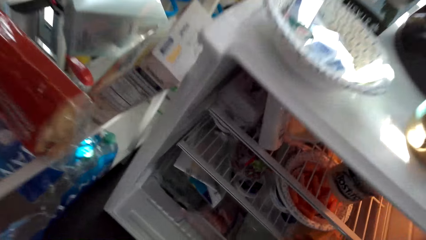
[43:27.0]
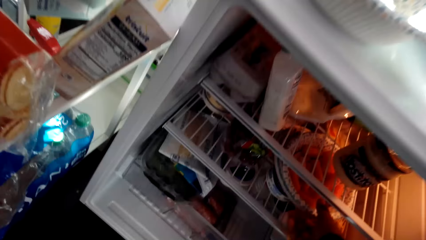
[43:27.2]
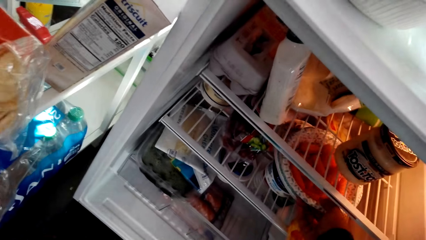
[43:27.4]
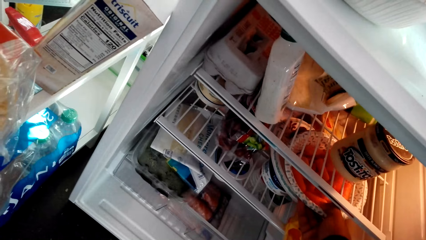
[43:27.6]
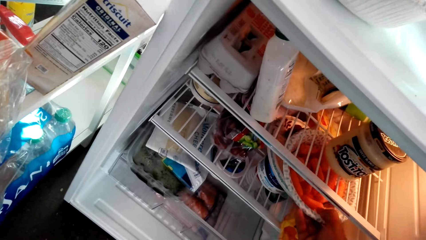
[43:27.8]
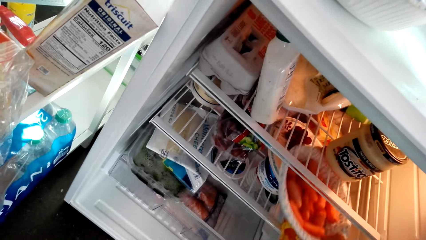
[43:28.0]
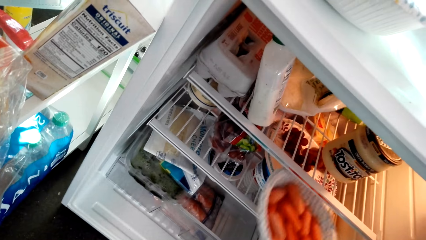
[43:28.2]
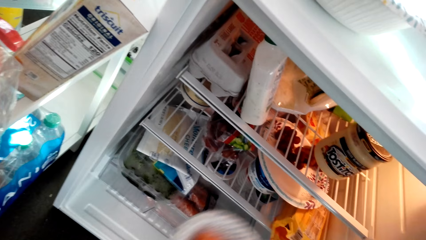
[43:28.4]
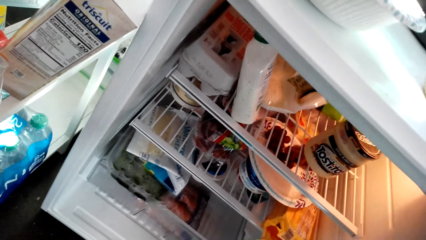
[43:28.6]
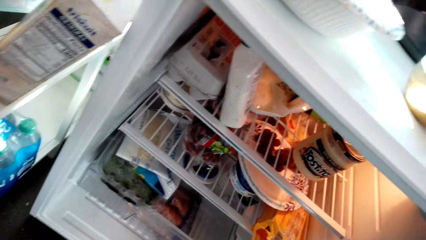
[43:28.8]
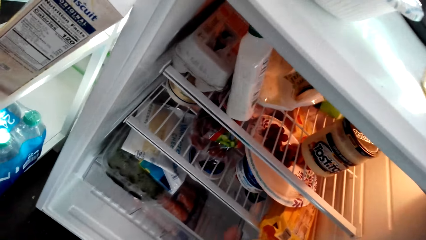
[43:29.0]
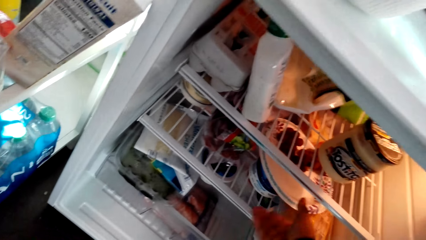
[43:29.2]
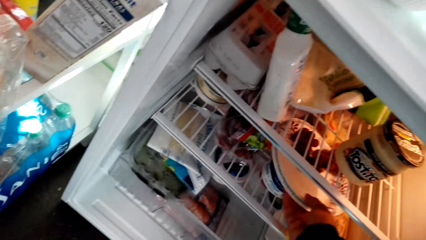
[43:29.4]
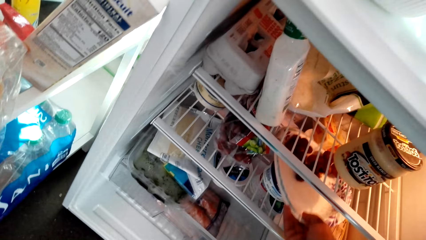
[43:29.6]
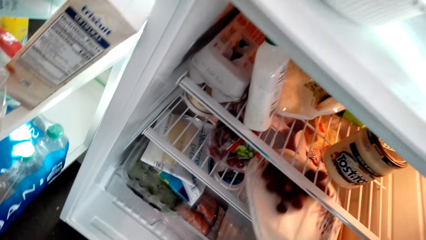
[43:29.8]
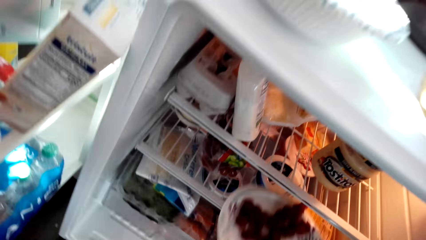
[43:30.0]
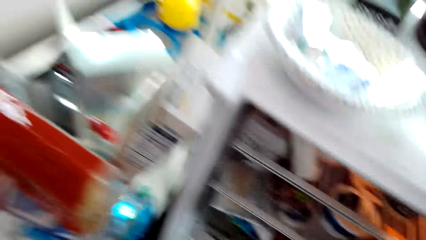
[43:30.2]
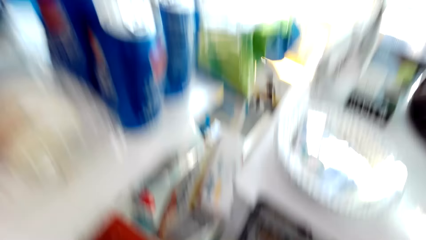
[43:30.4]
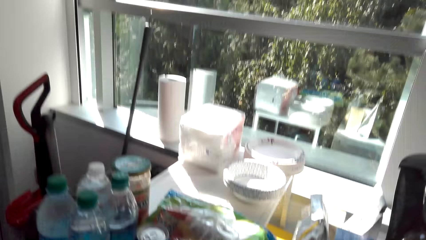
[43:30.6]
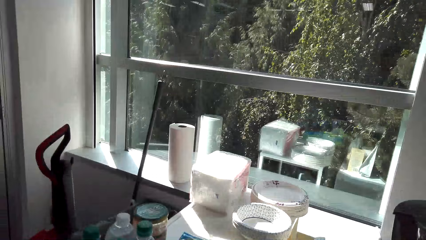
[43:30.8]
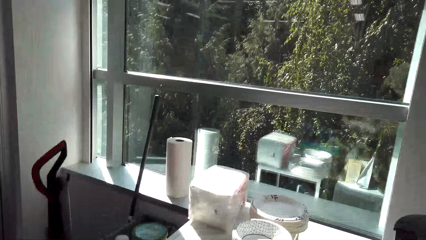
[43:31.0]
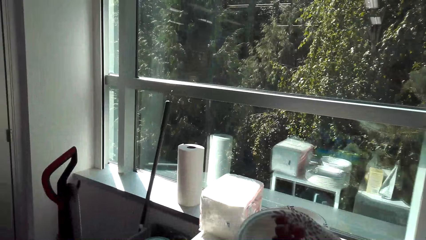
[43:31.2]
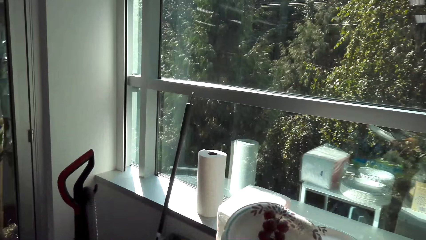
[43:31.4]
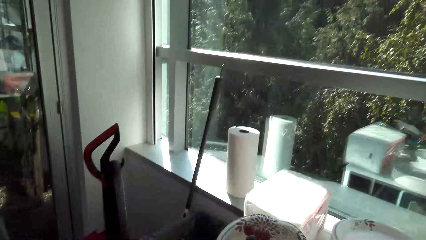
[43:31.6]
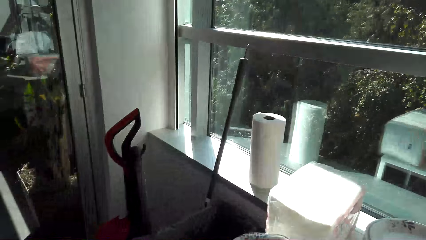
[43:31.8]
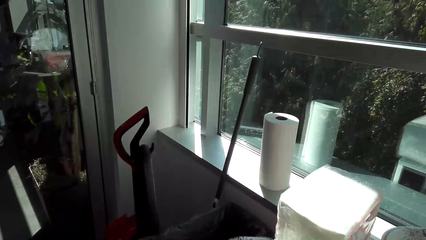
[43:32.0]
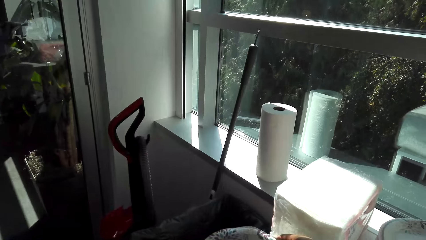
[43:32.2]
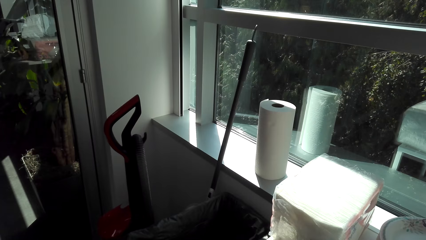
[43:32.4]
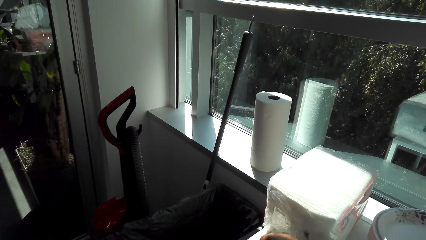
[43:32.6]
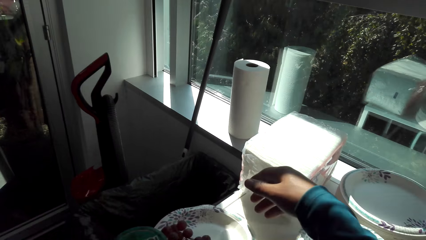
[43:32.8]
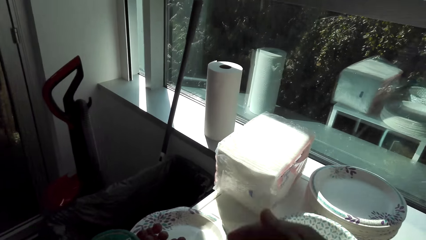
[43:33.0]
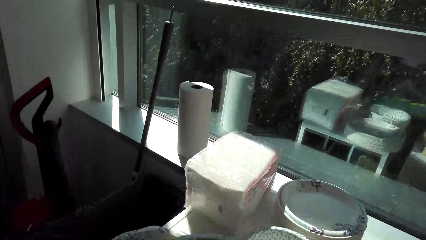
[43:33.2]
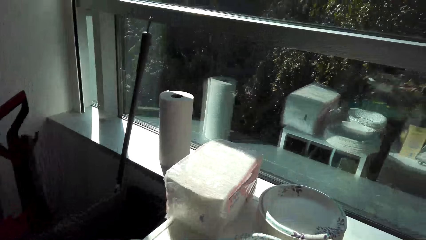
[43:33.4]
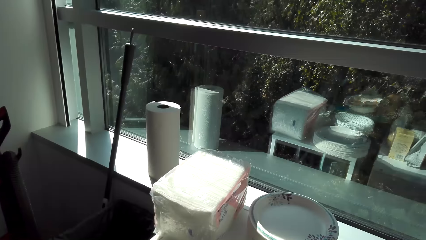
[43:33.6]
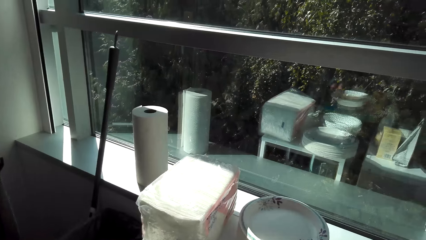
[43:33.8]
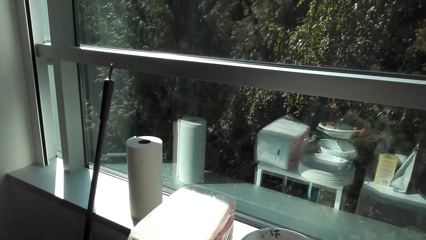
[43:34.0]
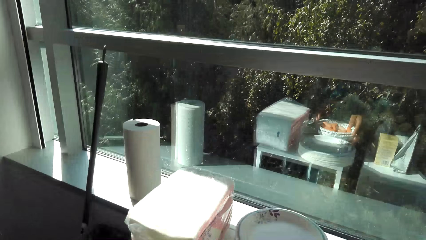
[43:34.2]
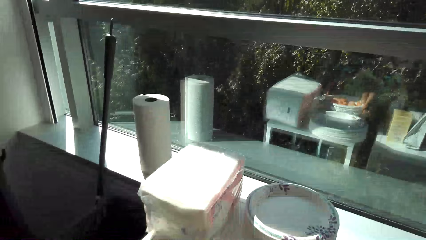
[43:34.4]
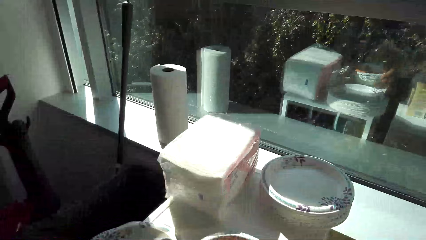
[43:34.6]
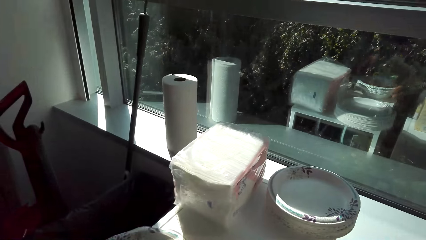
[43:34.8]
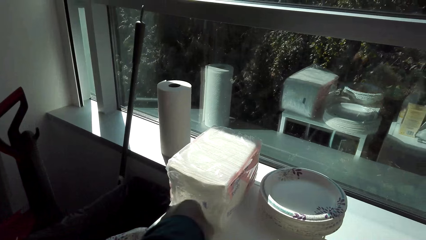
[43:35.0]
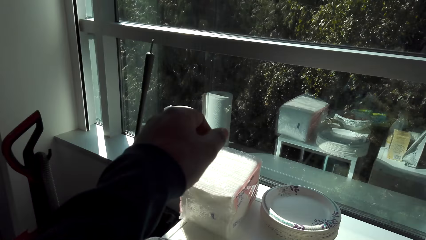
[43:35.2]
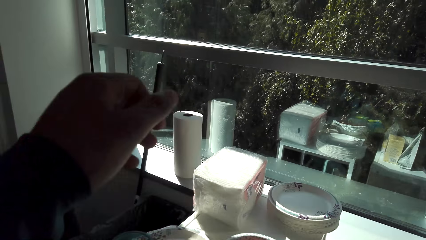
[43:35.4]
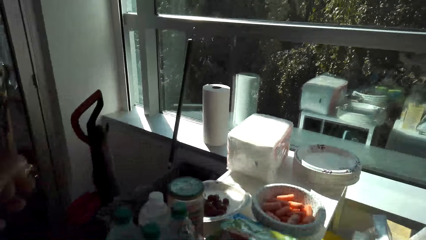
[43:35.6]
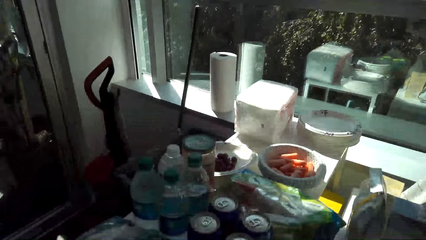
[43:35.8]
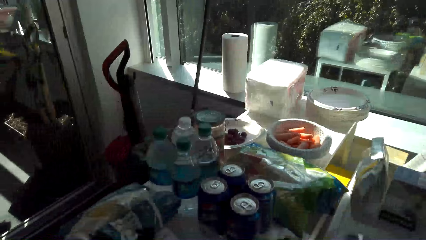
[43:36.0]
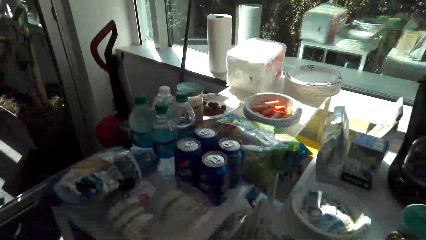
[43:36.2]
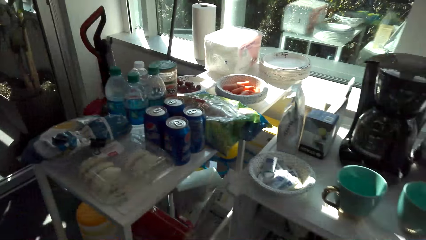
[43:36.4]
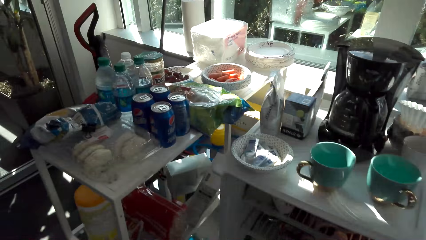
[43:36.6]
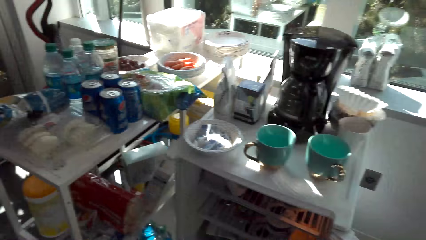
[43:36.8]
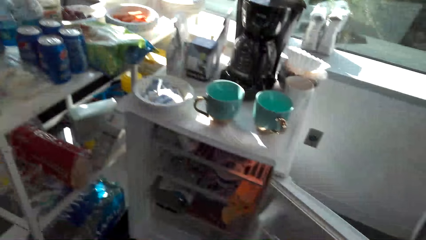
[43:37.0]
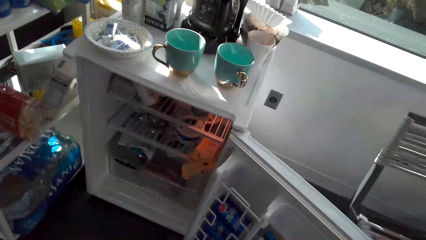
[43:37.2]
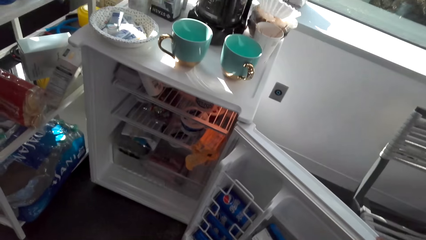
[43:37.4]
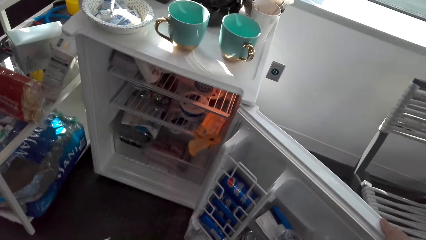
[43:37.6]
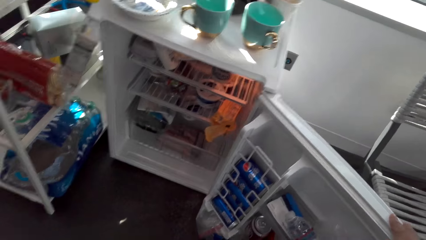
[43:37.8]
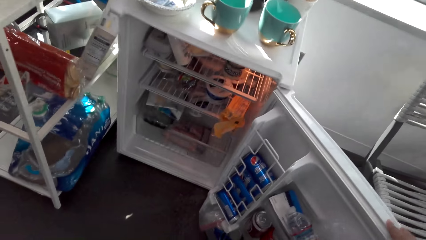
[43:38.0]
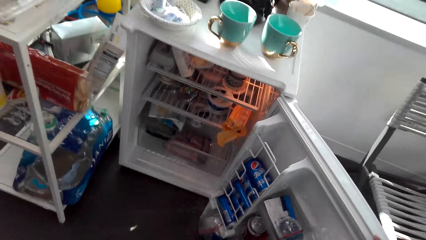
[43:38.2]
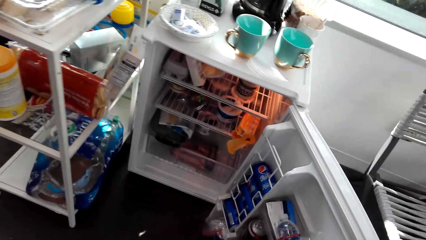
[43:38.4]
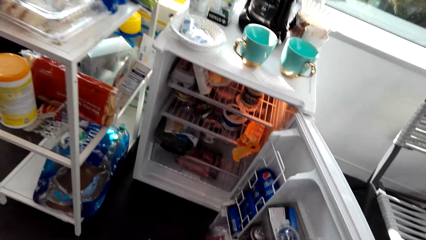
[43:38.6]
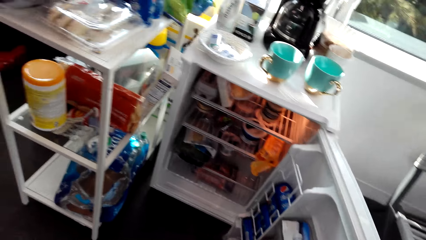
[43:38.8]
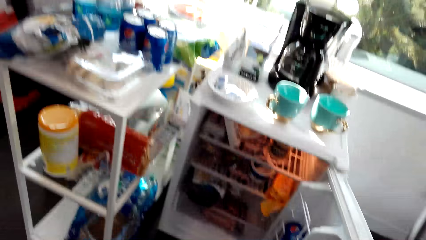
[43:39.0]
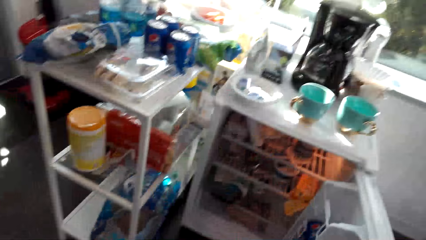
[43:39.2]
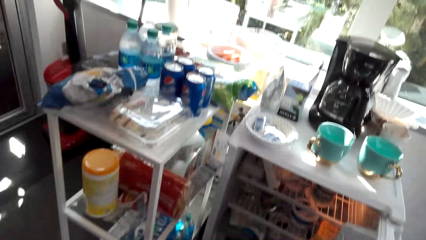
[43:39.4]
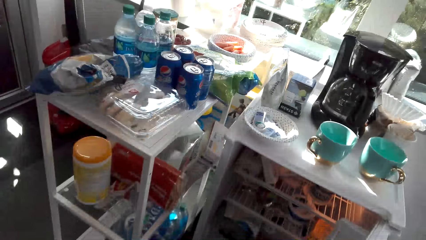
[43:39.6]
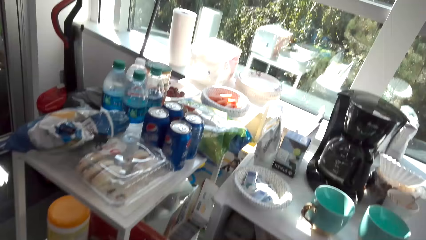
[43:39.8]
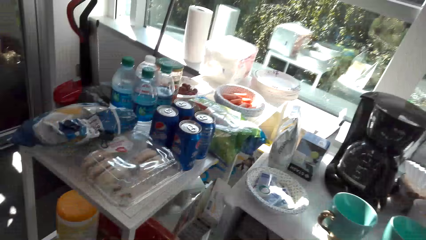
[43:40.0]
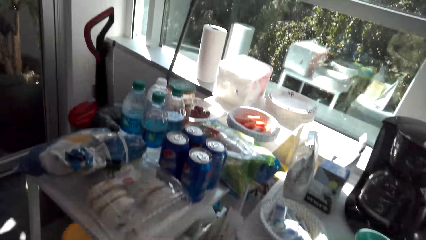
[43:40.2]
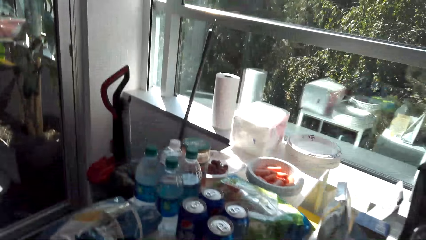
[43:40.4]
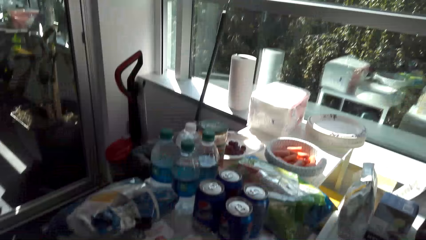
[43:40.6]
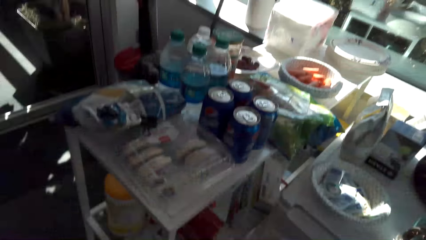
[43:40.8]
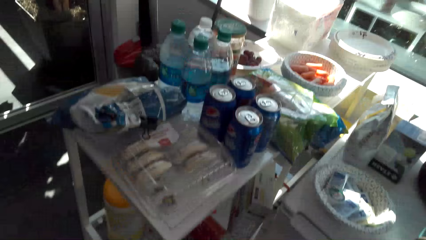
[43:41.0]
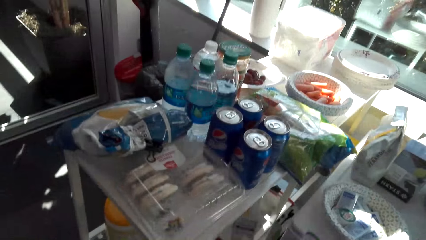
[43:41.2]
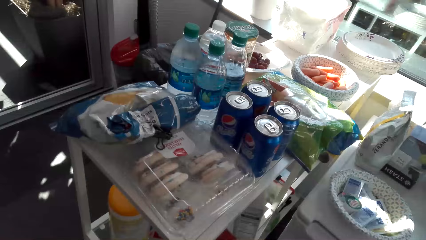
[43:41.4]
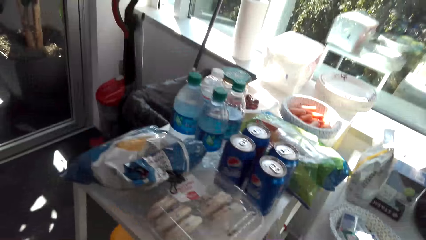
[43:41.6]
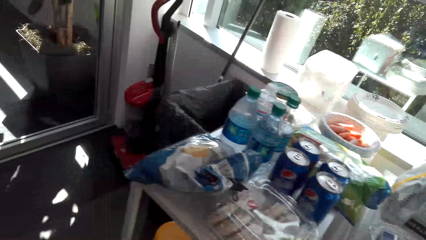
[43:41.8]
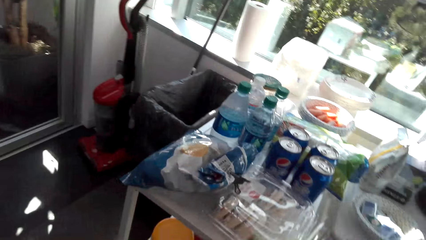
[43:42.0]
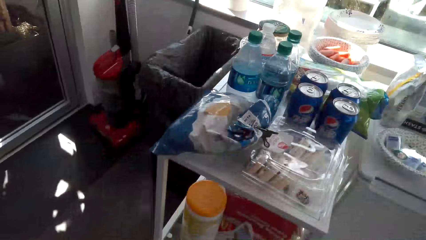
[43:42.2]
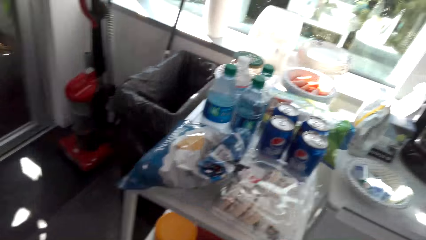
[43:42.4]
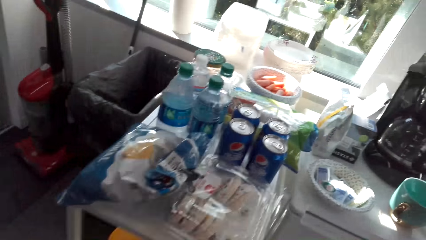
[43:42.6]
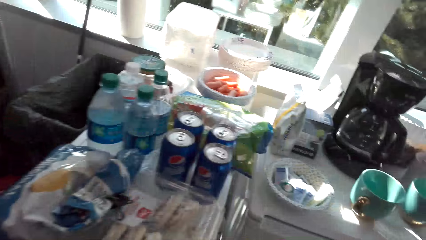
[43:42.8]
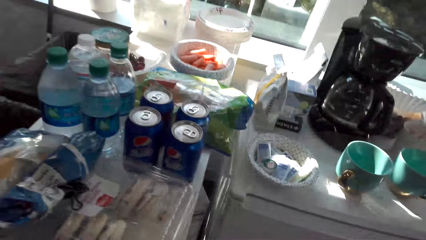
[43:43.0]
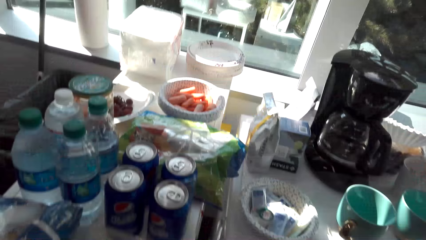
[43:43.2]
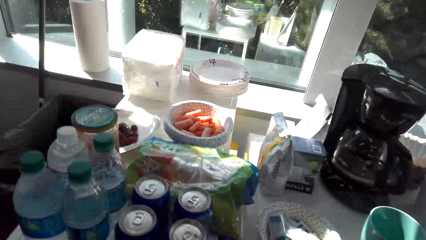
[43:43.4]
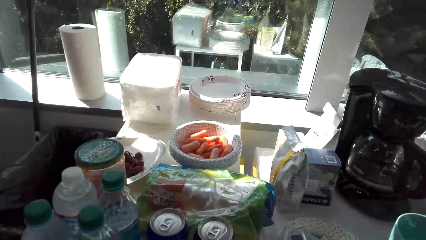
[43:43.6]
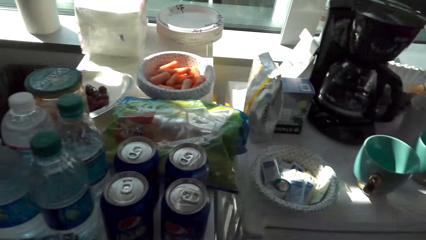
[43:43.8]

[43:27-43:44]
The camera wearer picks a plate from the fridge. He picks the plate again. He moves his hand. He puts the plate on the table. He lifts his hand. He looks inside the fridge. He closes the fridge.
